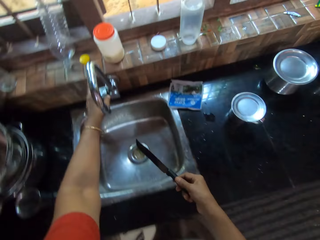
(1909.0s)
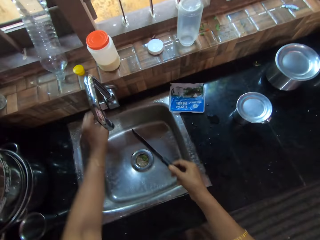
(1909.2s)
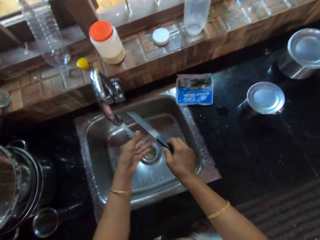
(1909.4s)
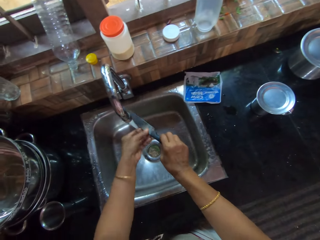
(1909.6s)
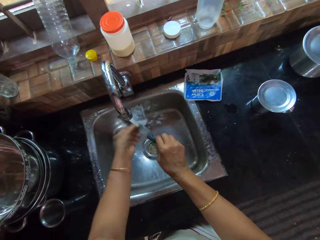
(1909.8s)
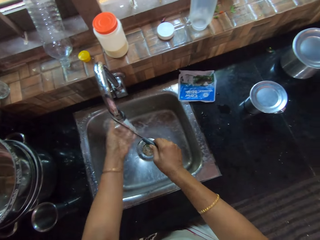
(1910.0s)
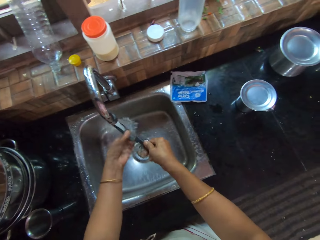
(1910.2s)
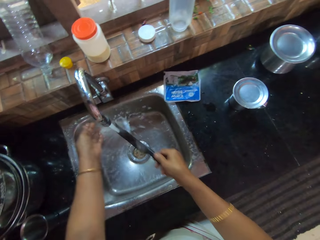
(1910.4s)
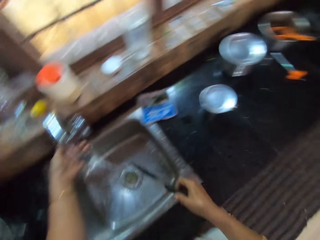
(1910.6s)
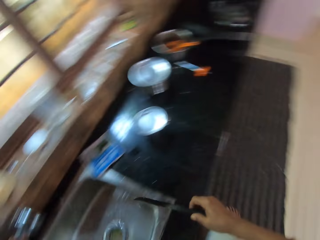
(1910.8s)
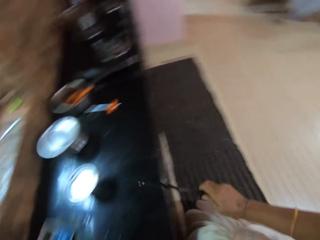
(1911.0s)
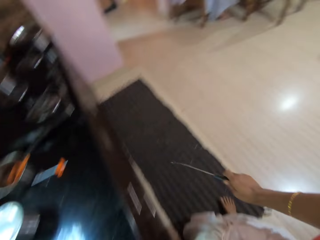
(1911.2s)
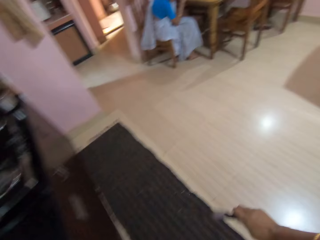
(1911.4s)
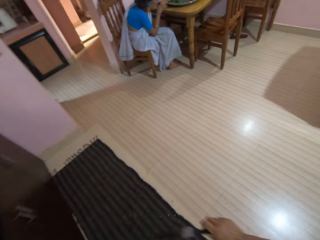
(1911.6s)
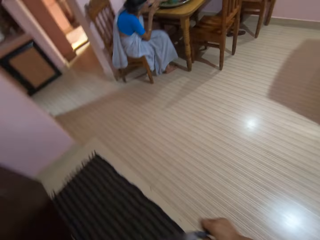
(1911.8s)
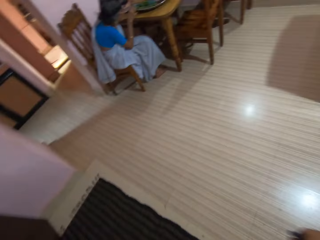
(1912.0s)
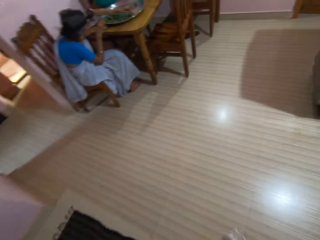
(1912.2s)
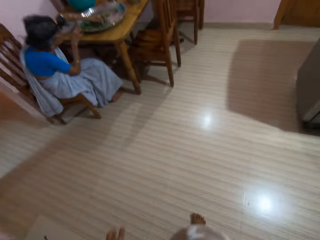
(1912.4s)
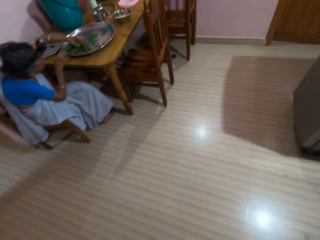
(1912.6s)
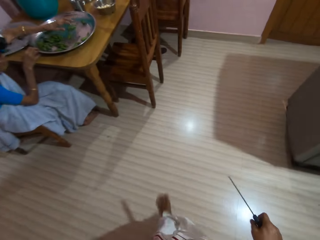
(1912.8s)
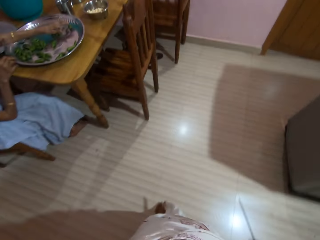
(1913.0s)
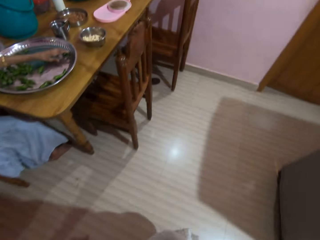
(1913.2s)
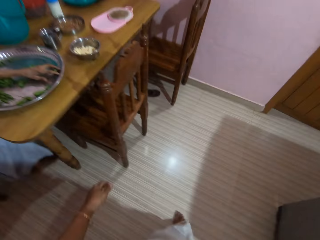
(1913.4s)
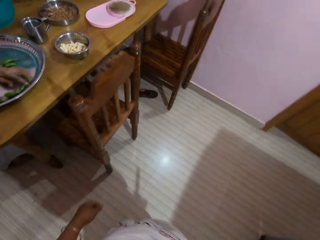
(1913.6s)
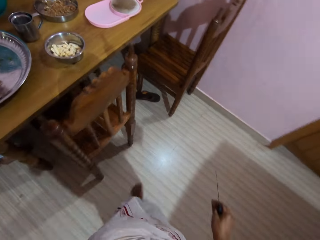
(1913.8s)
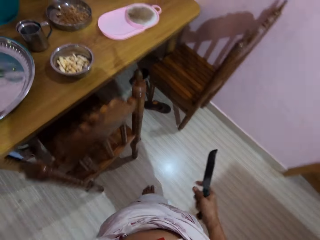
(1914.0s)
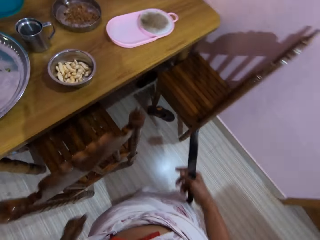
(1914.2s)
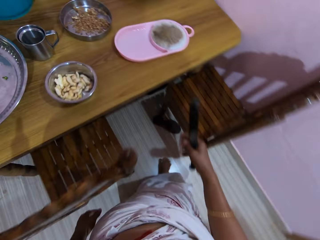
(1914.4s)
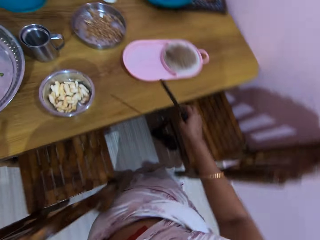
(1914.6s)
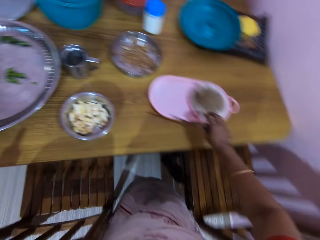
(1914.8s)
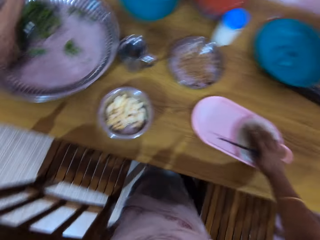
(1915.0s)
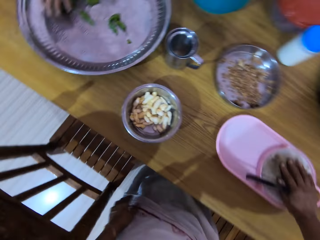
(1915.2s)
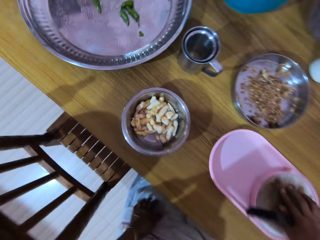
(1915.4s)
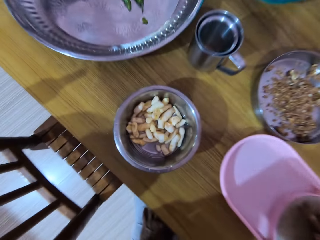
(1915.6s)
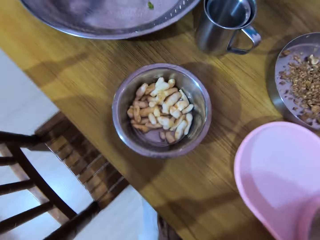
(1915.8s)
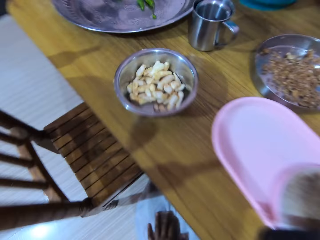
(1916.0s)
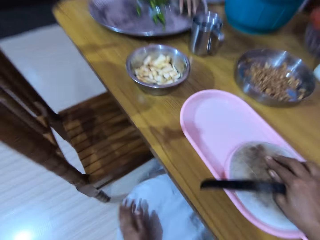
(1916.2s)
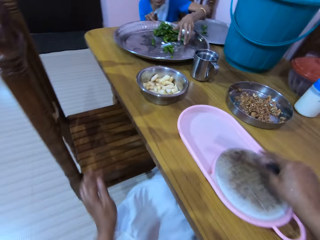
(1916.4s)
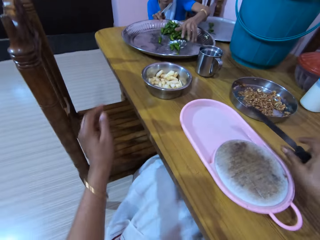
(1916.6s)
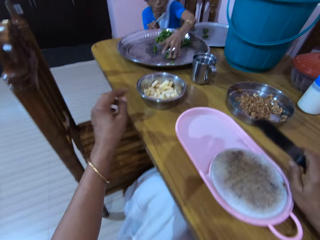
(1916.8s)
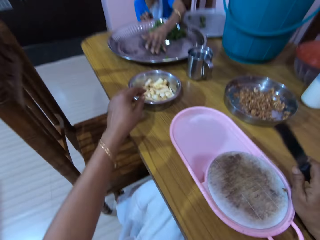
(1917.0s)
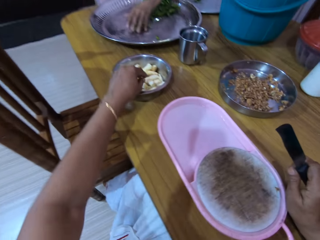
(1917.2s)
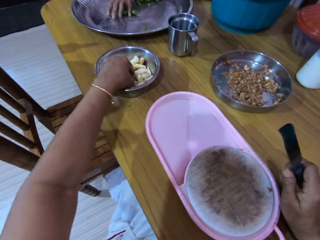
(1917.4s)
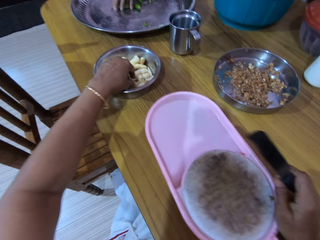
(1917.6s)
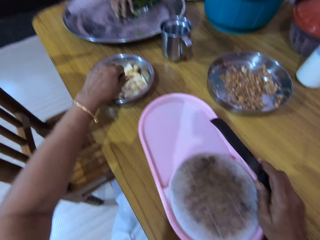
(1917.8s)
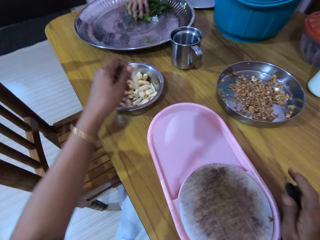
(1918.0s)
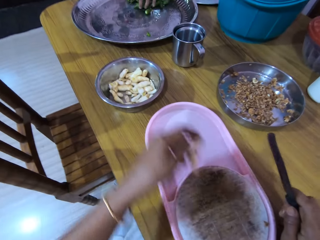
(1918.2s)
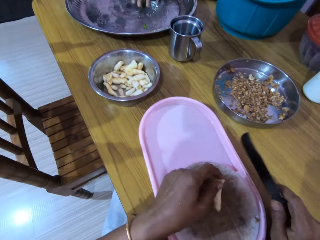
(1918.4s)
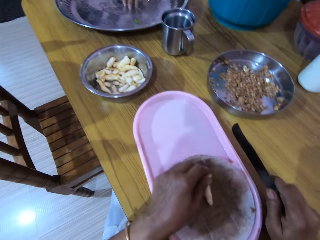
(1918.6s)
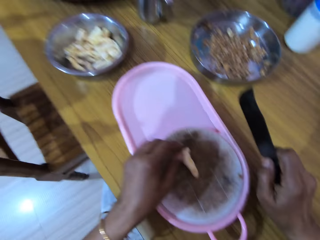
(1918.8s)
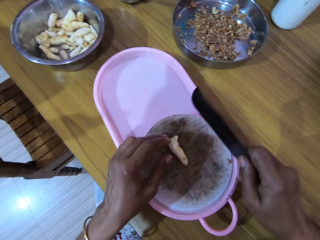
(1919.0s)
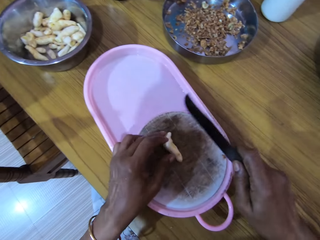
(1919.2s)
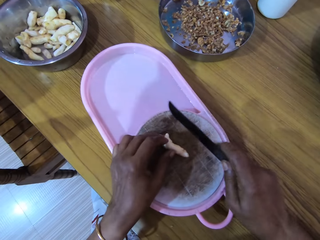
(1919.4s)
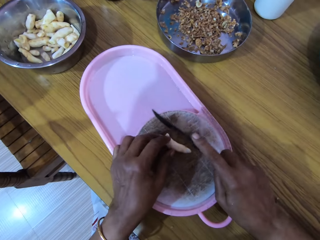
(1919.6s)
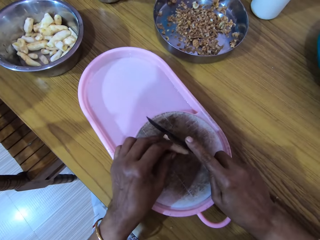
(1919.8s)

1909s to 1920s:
The camera wearer turns on a tap on the sink with her left hand. She cleans the knife under the tap with her left hand. She walks towards the dining table with the knife in her right hand. The woman packs pepper on a tray on the dining table together with her left hand. The camera wearer moves the plate on the table with her right hand. She sits down. She interacts with the woman. She picks bread crust or ginger from a metal plate on the dining table with her left hand. She drops the bread crust in her left hand on the plate on the dining table.

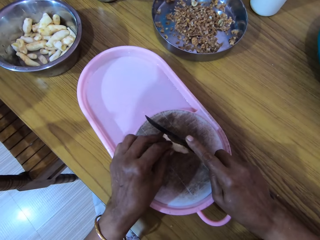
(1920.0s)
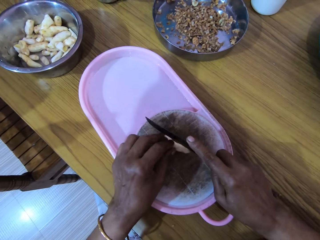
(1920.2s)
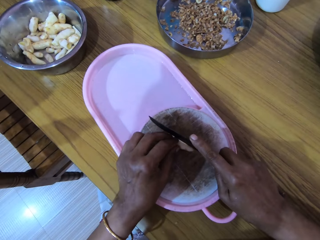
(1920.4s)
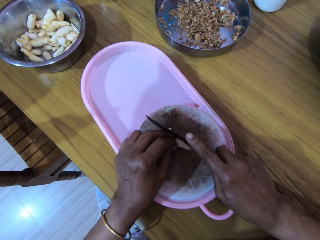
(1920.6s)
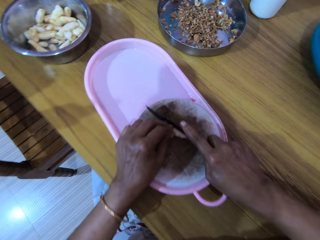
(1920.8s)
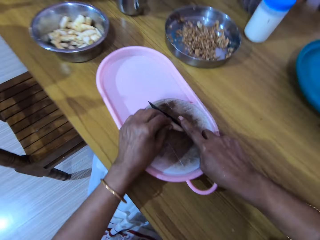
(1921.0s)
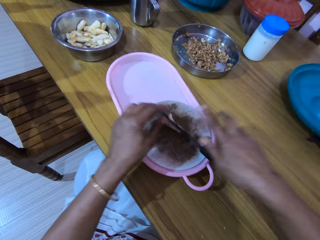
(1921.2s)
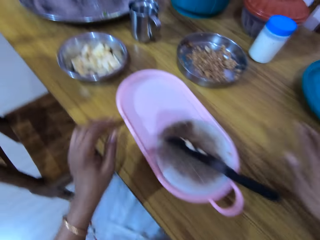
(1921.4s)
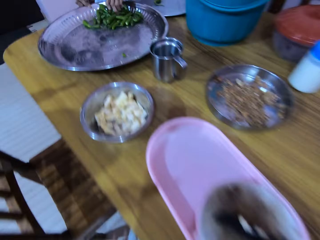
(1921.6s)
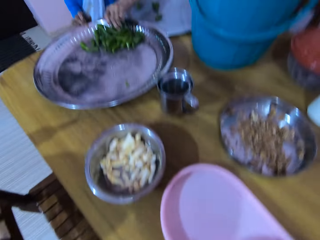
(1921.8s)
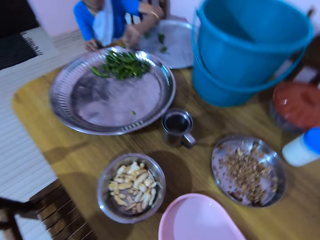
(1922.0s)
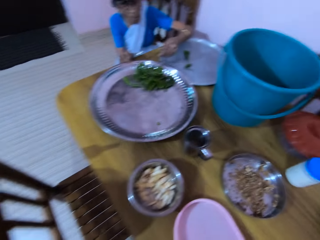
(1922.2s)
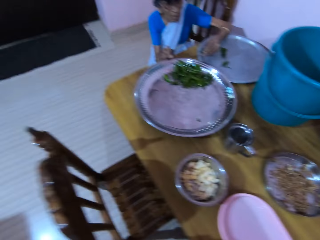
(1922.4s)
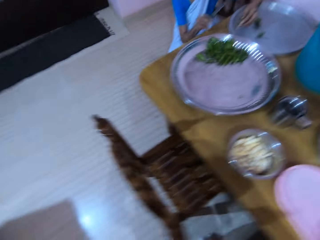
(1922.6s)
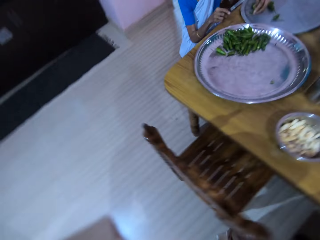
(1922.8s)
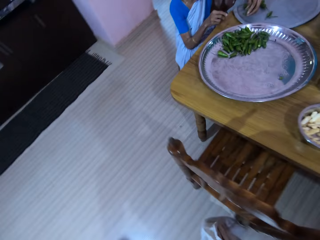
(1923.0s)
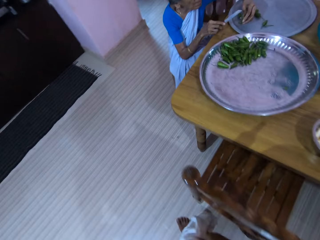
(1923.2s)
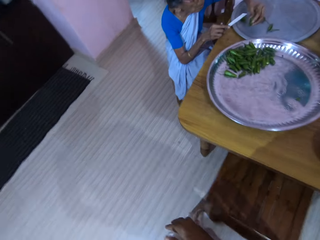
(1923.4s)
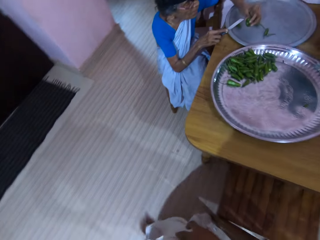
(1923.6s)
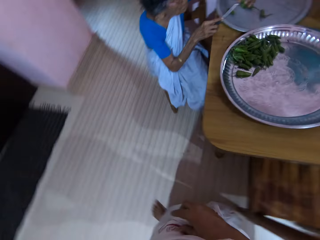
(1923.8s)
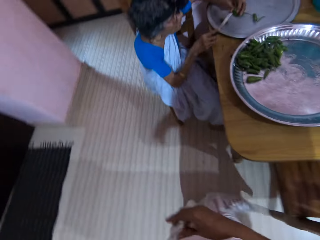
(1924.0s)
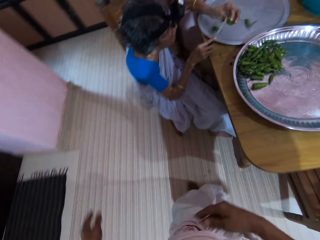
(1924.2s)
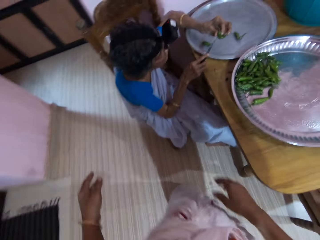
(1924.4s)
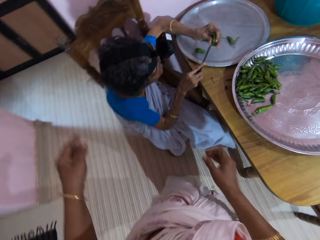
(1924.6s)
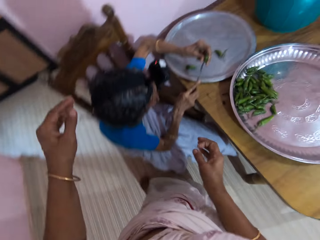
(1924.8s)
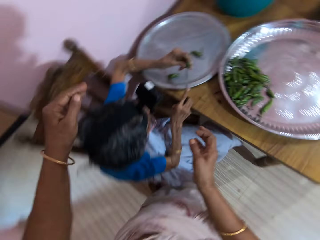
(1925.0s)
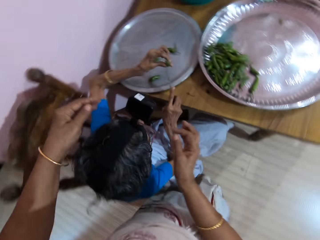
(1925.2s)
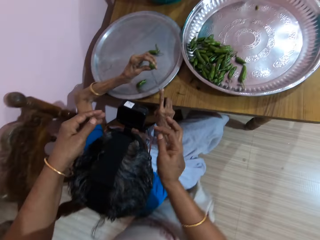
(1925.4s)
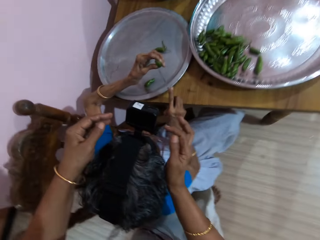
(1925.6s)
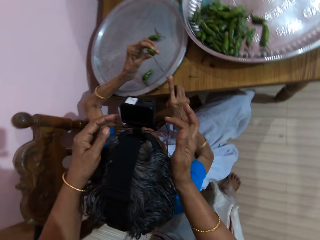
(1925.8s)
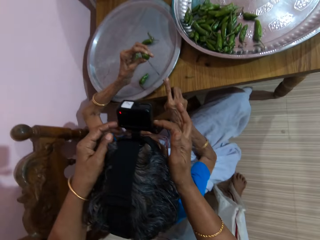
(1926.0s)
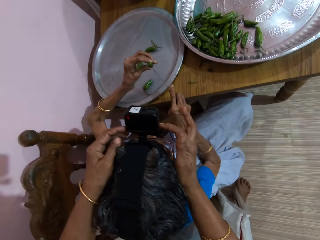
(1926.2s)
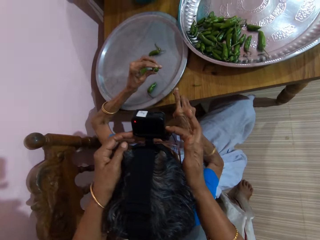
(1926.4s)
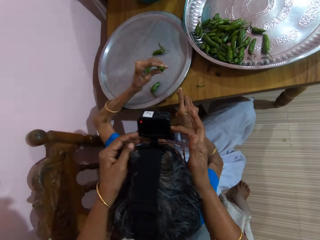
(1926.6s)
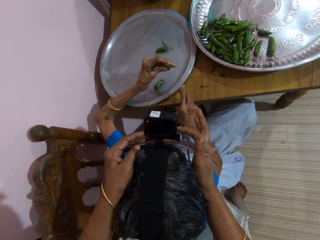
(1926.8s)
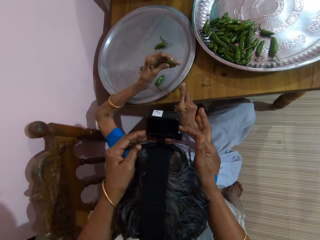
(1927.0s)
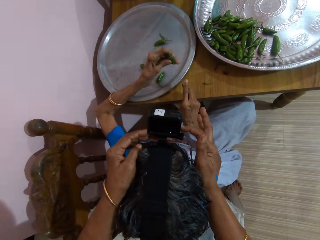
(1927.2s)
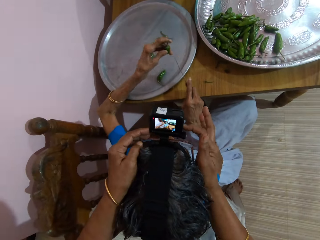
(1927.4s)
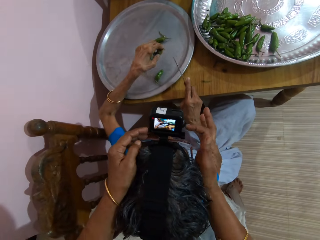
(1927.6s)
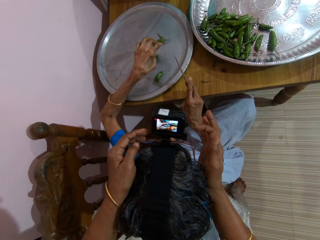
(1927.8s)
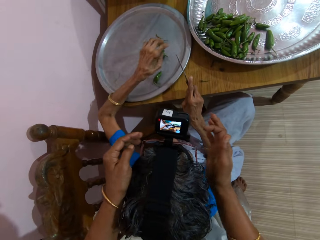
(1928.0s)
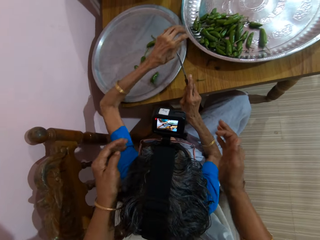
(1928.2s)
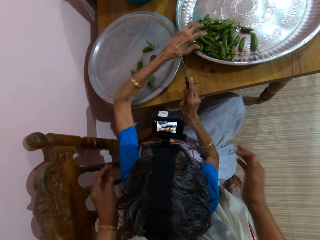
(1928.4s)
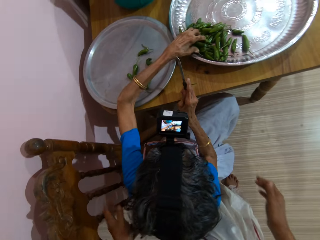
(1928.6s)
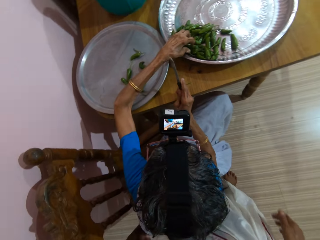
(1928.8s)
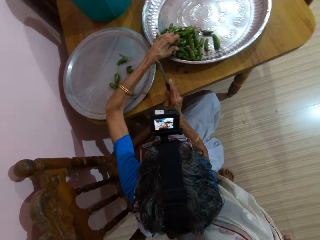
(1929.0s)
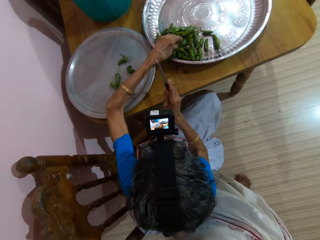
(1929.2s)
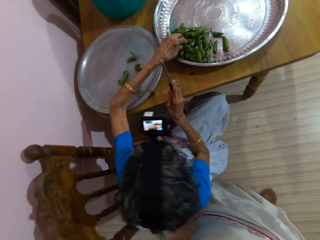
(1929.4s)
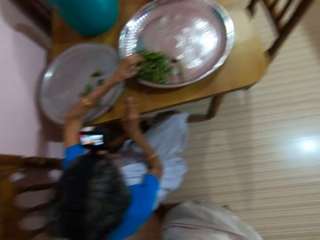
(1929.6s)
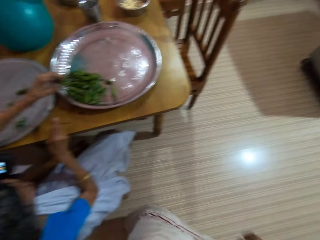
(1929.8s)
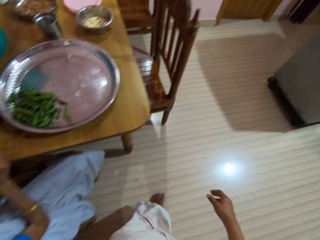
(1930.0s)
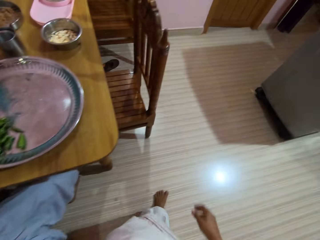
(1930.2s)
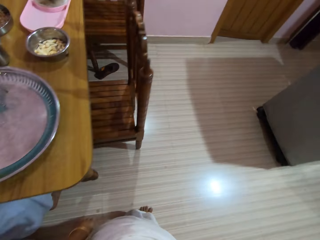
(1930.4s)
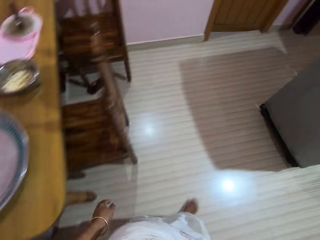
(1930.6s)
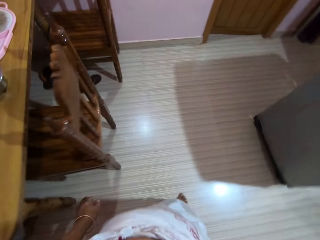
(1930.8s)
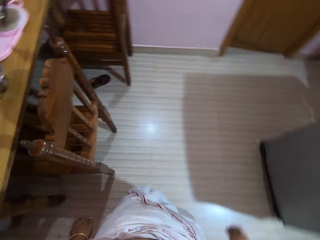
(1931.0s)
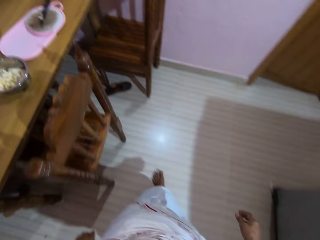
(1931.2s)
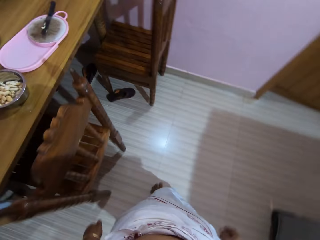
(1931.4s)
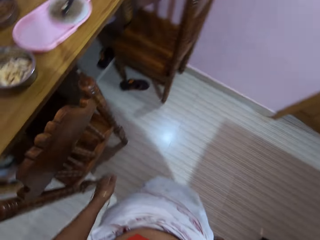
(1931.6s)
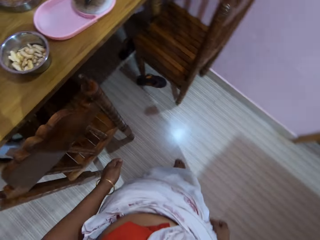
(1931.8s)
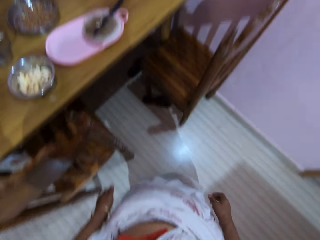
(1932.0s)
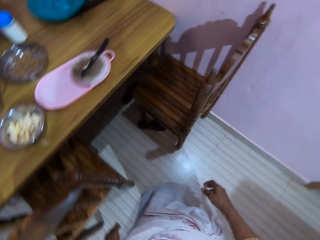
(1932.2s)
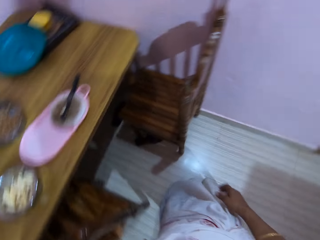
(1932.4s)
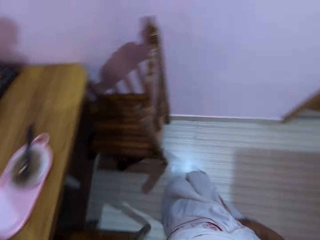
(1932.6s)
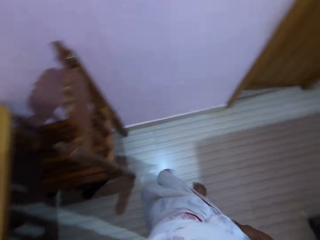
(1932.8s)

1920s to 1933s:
The camera wearer drops the knife in her right hand in the plate on the dining table. She chops the ginger. She walks towards the woman at the dining table. The woman packs pepper from the tray on the dining table with her left hand. The camera wearer stands. The woman cuts the pepper in her left hand with the knife in her right hand. The camera wearer adjusts the camera on the woman's head with her hands. The woman drops the pepper in her left hand on the tray on the dining table. The camera wearer takes off her hands from the woman's head. The woman picks pepper from the tray on the dining table with her left hand. The camera wearer walks away from the woman.
